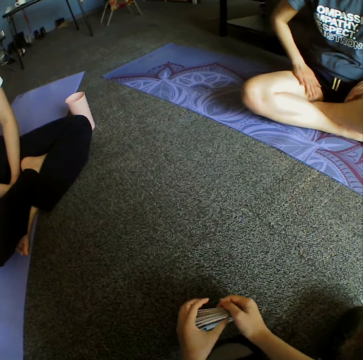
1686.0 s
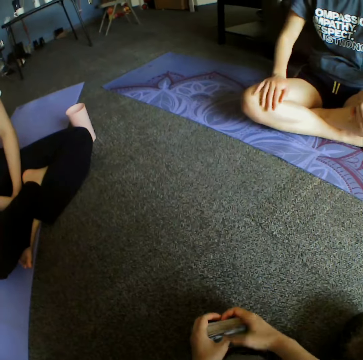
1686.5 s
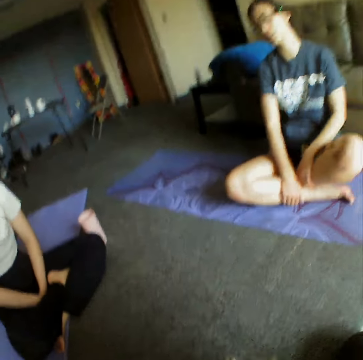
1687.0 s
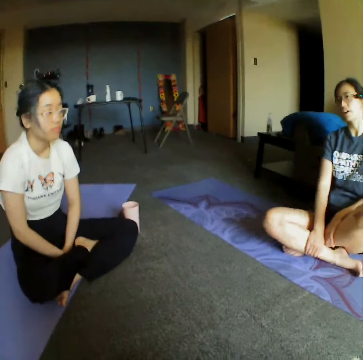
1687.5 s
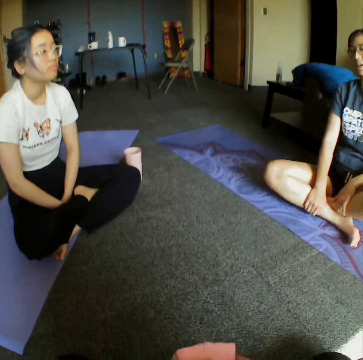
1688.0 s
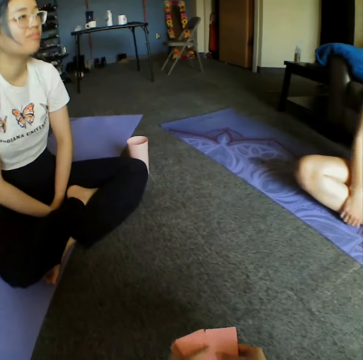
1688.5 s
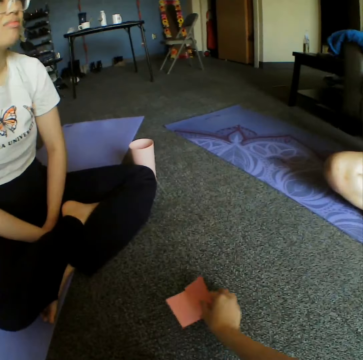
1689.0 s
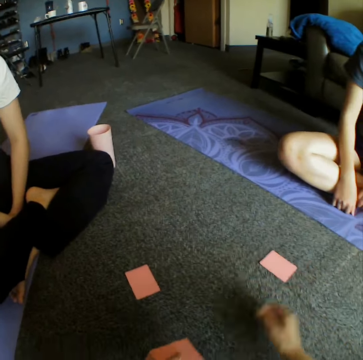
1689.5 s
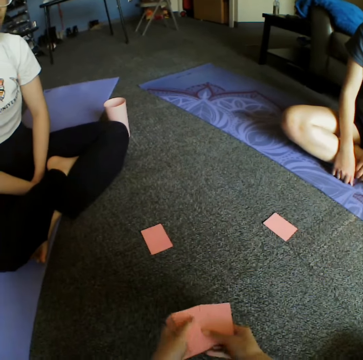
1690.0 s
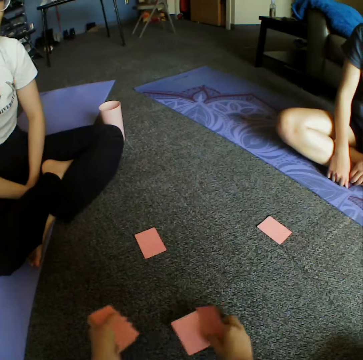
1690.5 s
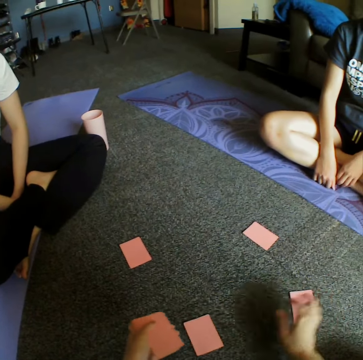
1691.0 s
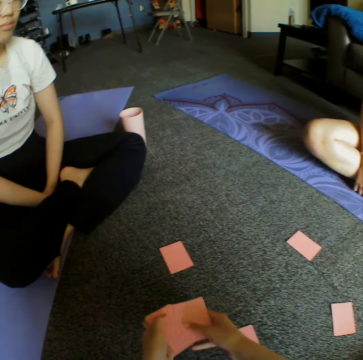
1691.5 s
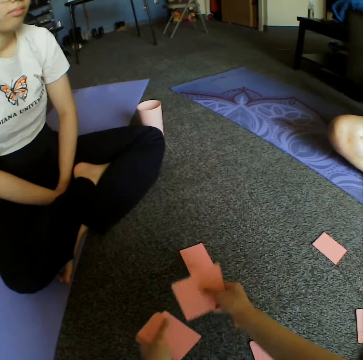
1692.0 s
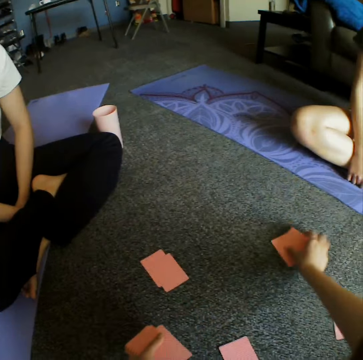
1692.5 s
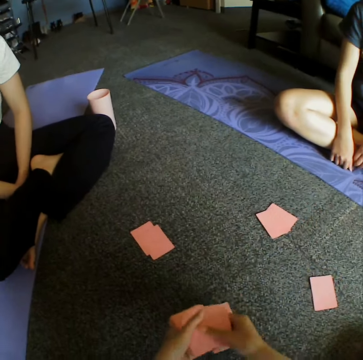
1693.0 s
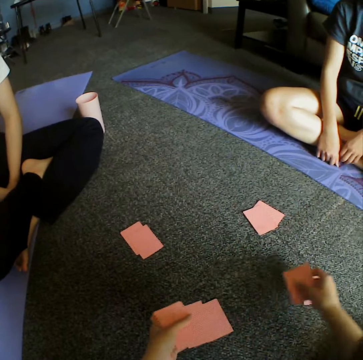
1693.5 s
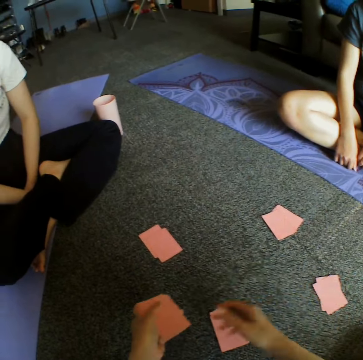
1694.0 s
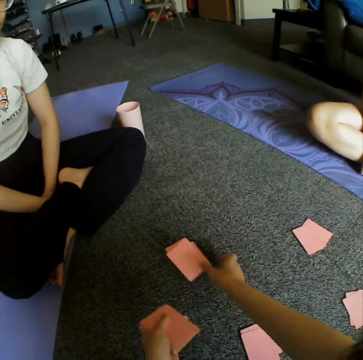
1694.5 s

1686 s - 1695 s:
A woman converses with another woman. The camera wearer distributes the cards to a woman and a person.

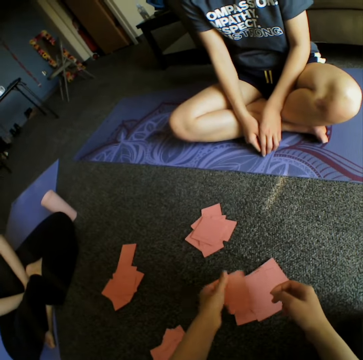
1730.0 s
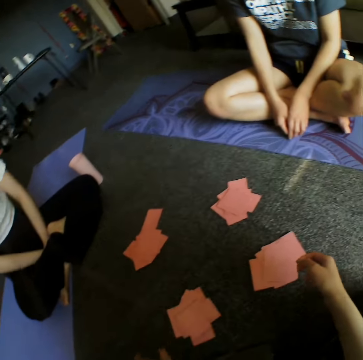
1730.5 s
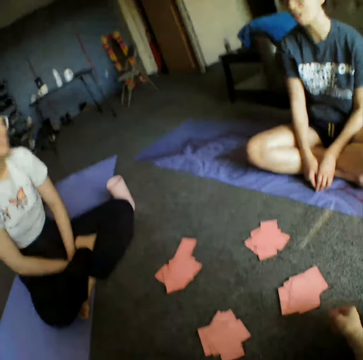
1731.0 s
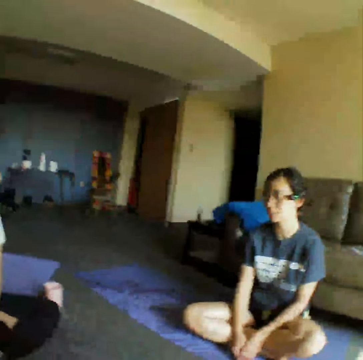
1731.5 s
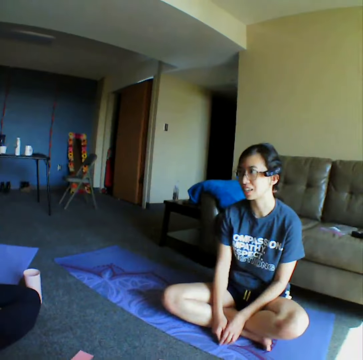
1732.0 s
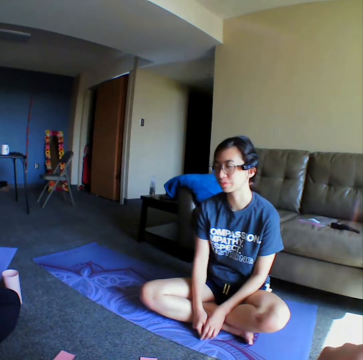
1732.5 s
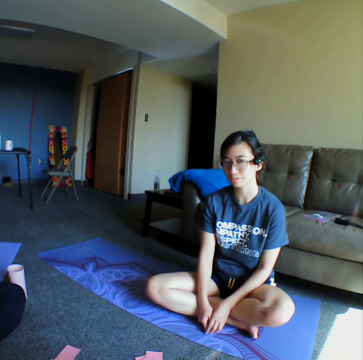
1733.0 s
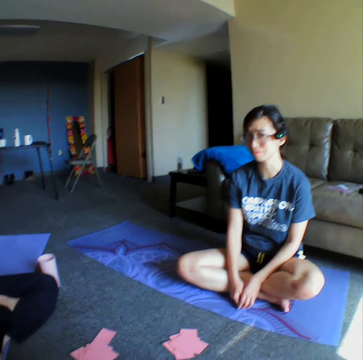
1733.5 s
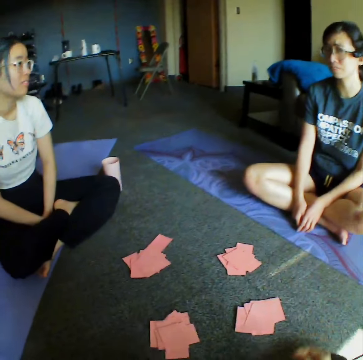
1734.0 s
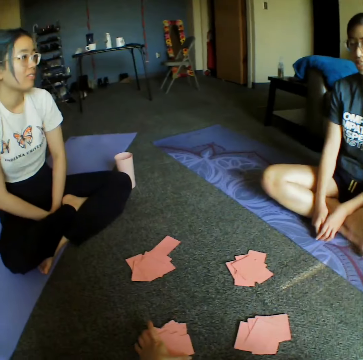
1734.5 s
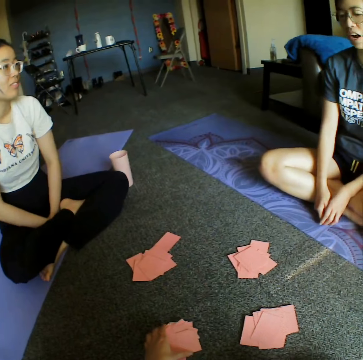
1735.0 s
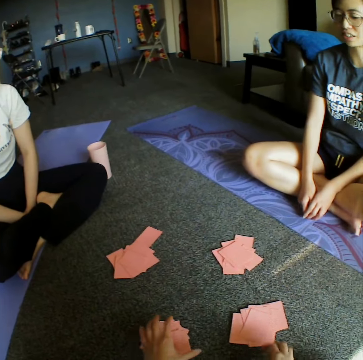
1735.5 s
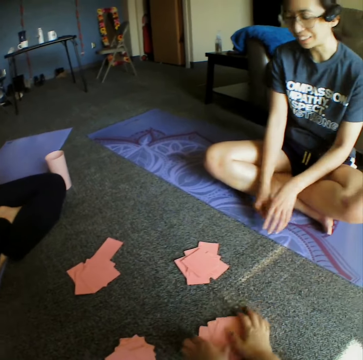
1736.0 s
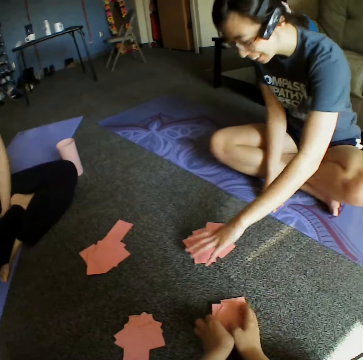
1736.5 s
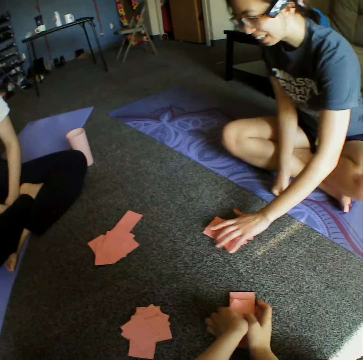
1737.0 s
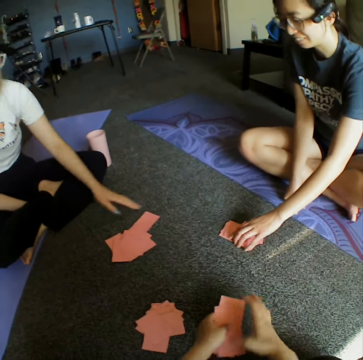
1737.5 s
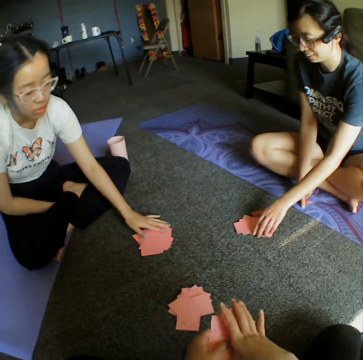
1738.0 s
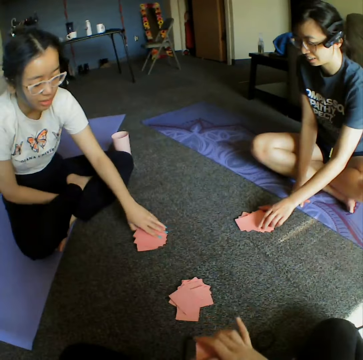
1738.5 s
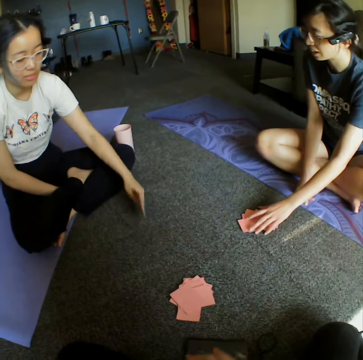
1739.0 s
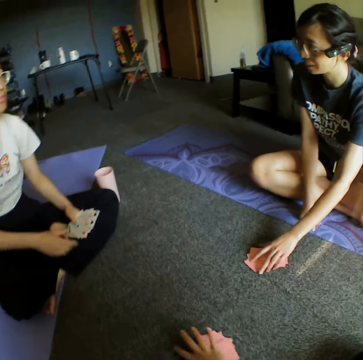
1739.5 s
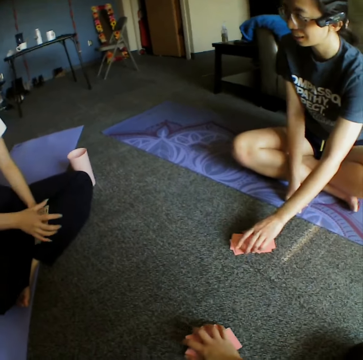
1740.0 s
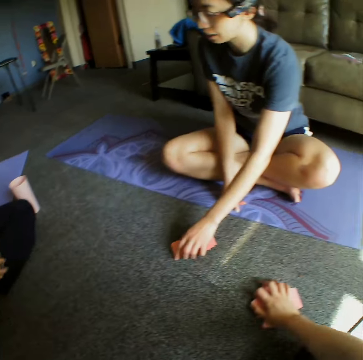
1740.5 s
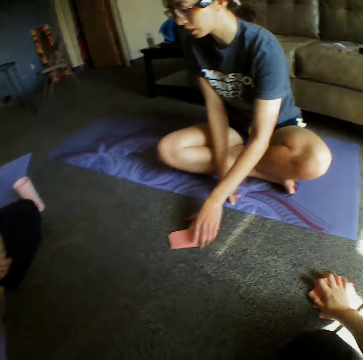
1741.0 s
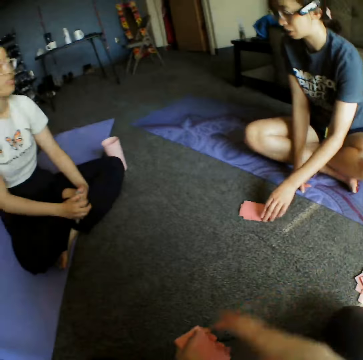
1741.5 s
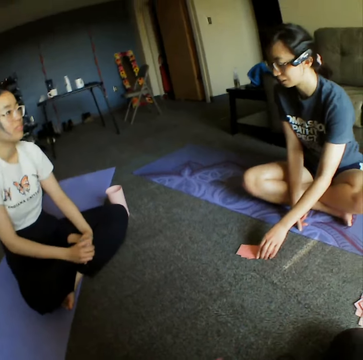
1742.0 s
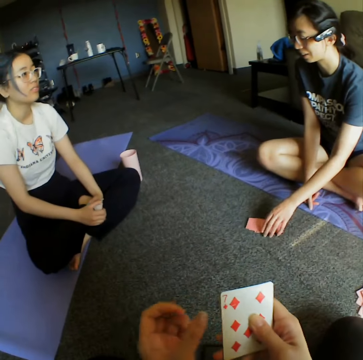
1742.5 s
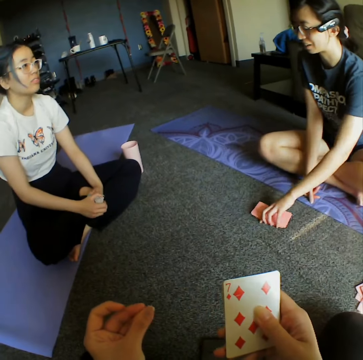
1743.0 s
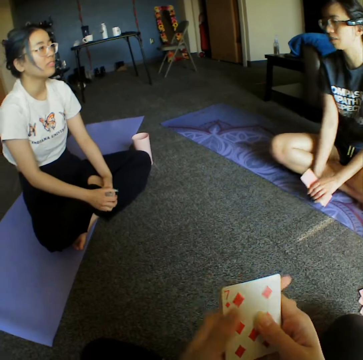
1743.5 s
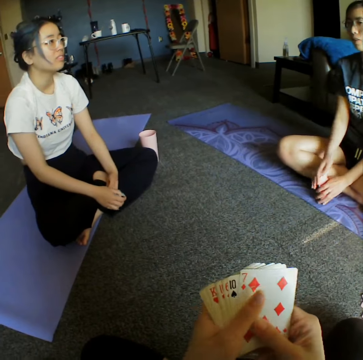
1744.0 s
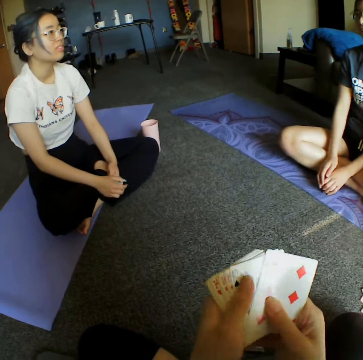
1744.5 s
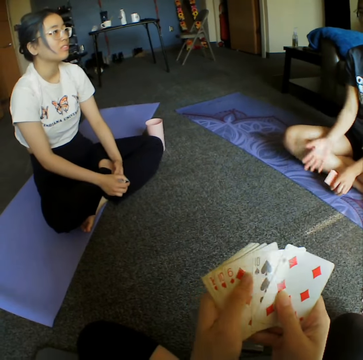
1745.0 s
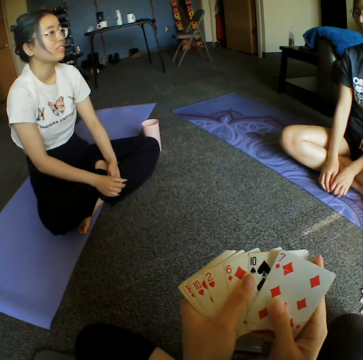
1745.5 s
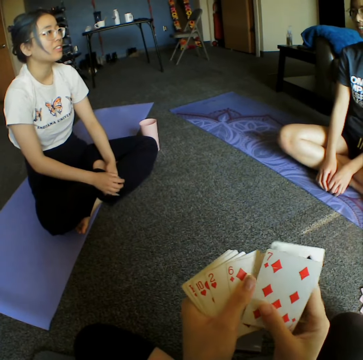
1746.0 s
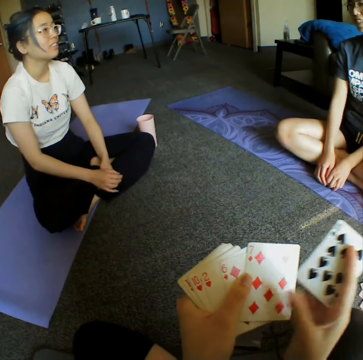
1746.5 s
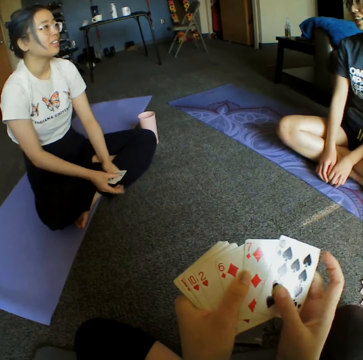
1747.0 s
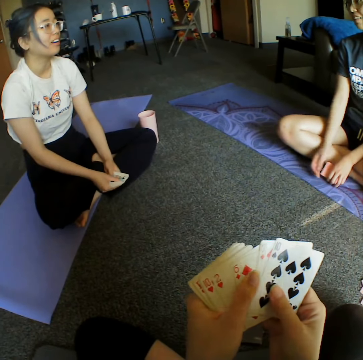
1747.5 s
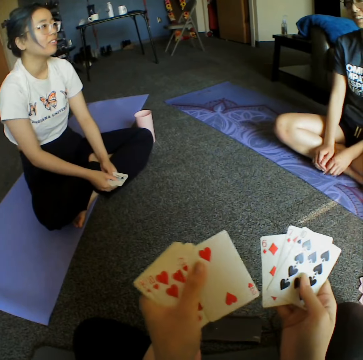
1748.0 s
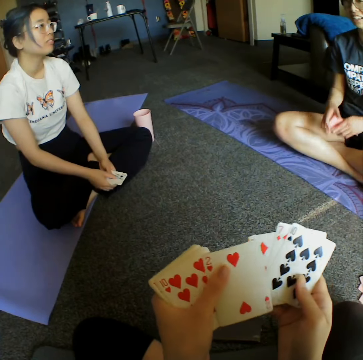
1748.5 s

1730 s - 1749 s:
The camera wearer looks around the room. They converse with a woman. They look around the room. The woman, another woman and a person pick up their cards on the floor. The camera wearer moves the cards aside. The first woman converses with the other woman. The camera wearer reshuffles the cards on the hand.

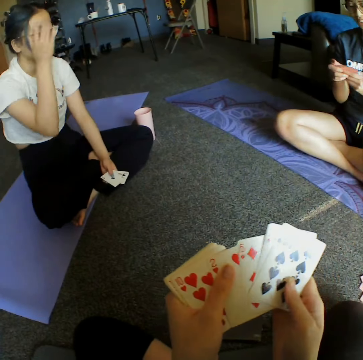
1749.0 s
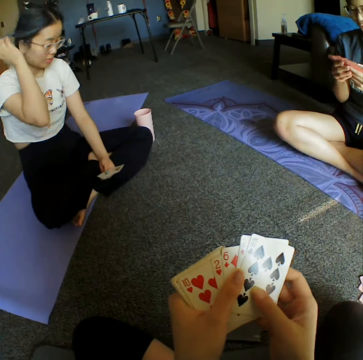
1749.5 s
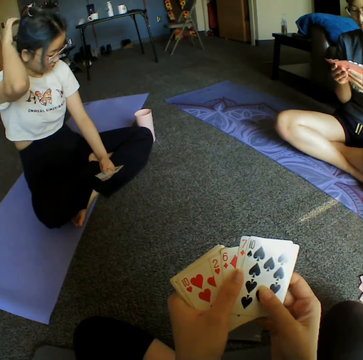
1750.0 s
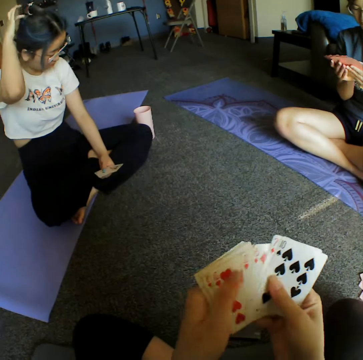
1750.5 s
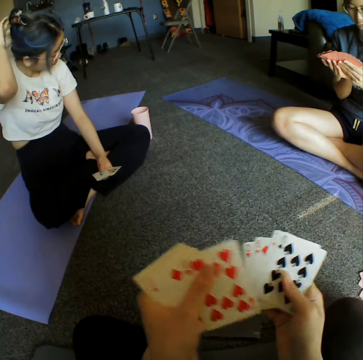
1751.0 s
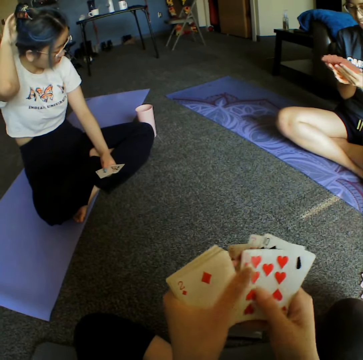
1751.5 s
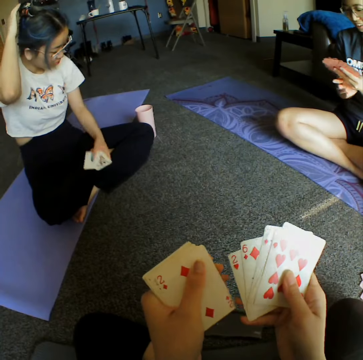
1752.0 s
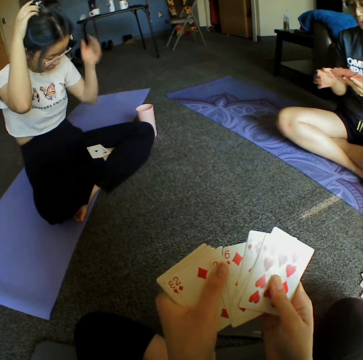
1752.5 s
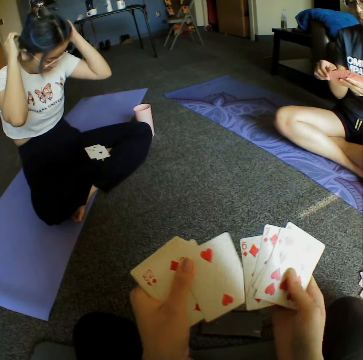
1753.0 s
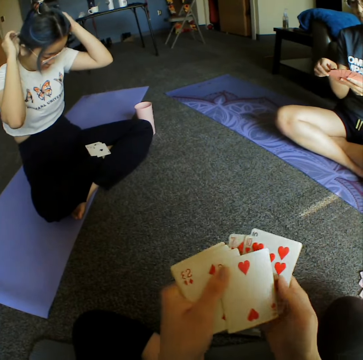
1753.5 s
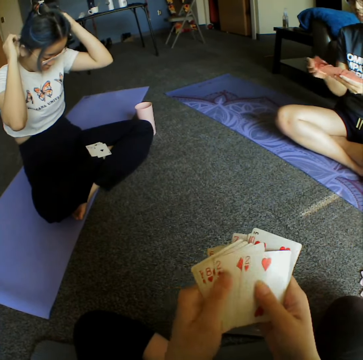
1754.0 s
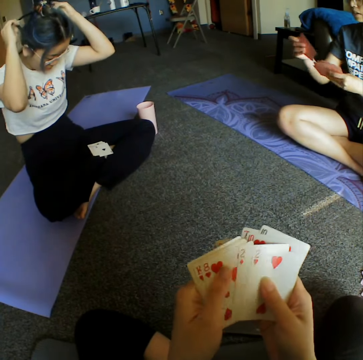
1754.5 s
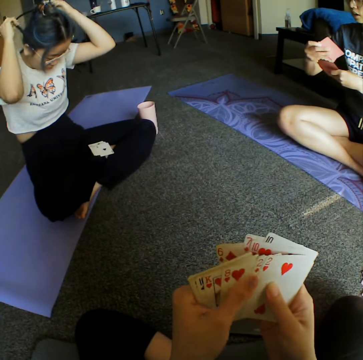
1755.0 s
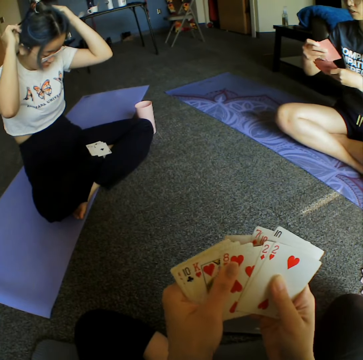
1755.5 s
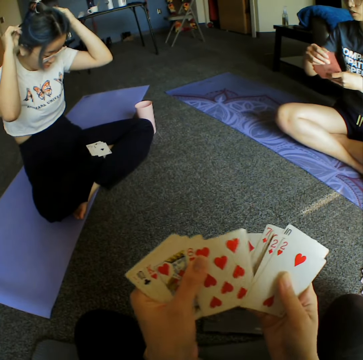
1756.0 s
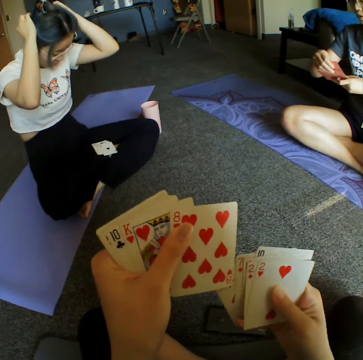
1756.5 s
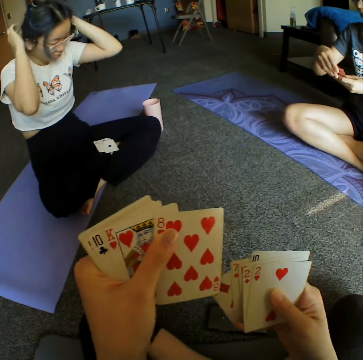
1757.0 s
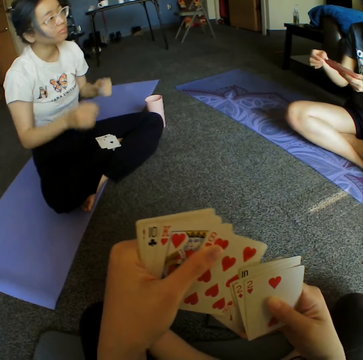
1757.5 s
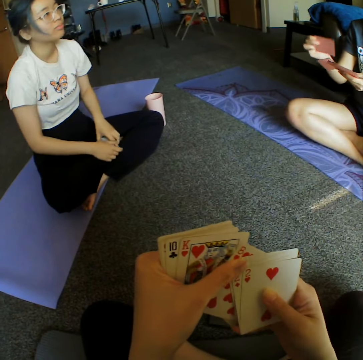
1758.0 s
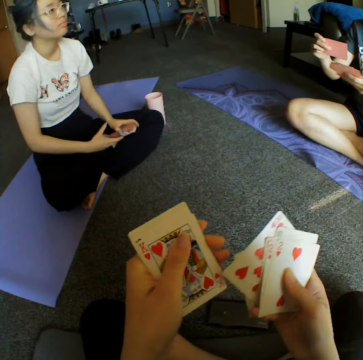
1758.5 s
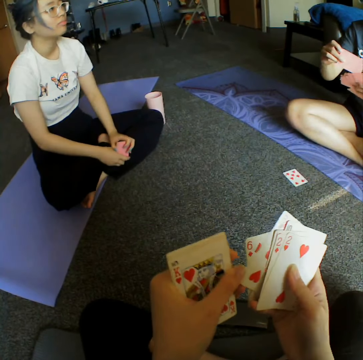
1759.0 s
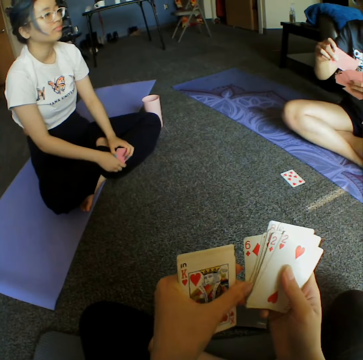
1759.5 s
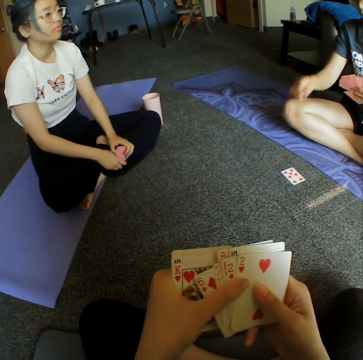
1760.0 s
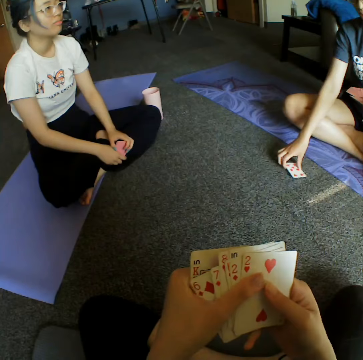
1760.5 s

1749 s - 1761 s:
A woman shuffles cards. Another woman touches her hair. The camera wearer shuffles cards. The first woman drops a card.
